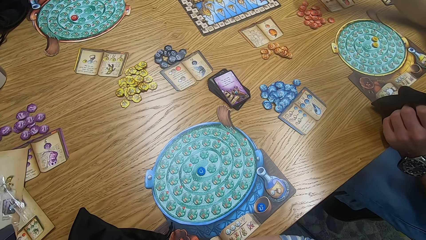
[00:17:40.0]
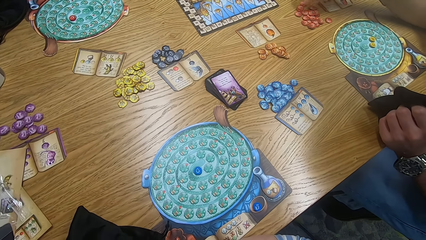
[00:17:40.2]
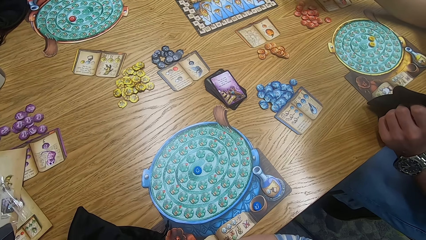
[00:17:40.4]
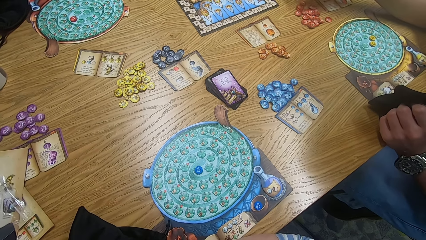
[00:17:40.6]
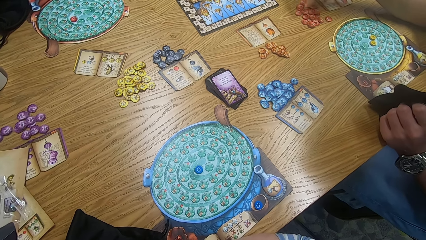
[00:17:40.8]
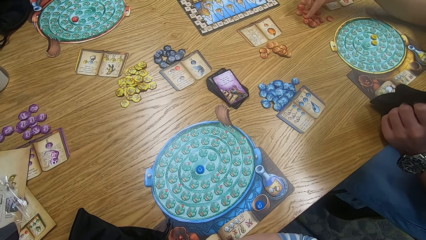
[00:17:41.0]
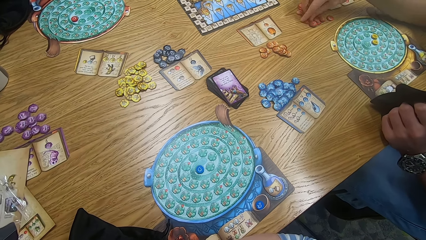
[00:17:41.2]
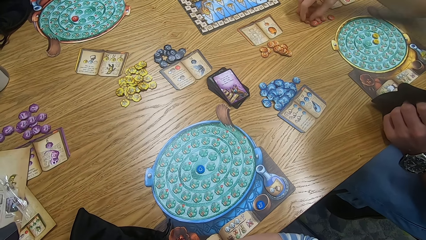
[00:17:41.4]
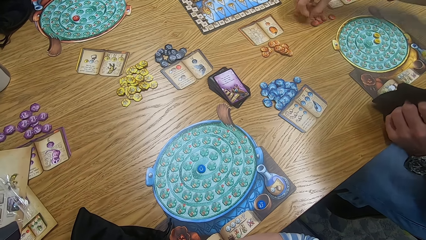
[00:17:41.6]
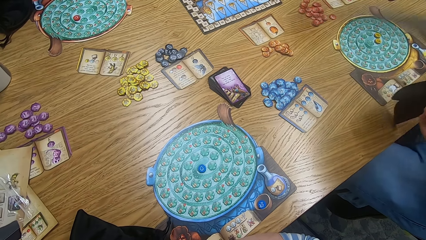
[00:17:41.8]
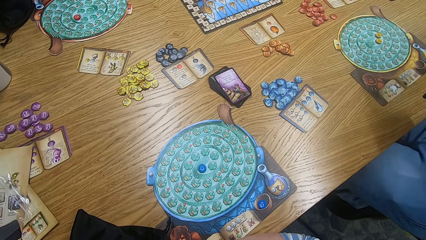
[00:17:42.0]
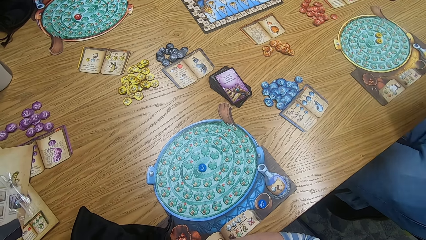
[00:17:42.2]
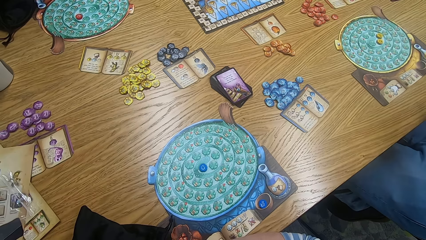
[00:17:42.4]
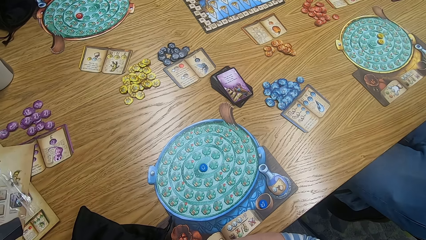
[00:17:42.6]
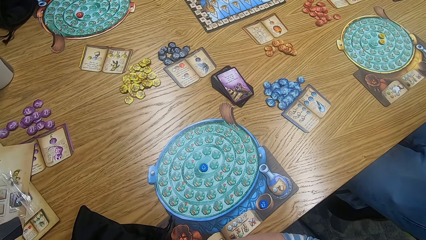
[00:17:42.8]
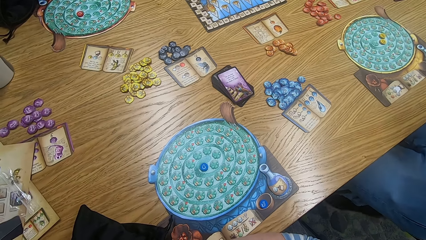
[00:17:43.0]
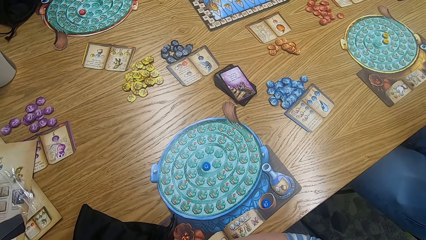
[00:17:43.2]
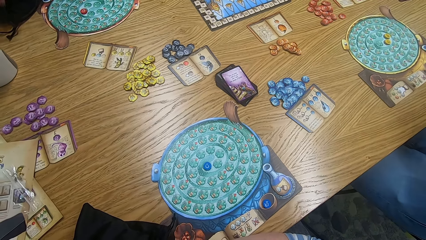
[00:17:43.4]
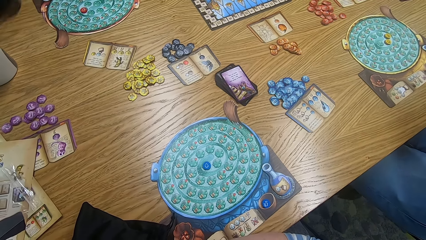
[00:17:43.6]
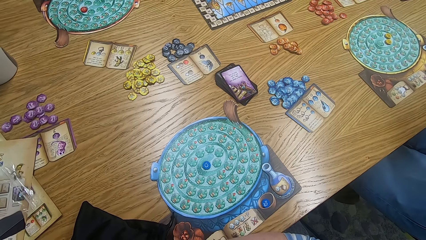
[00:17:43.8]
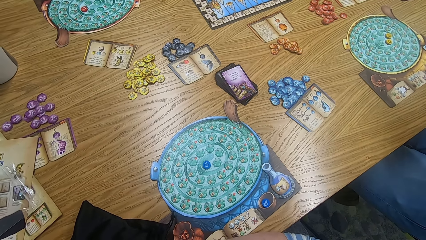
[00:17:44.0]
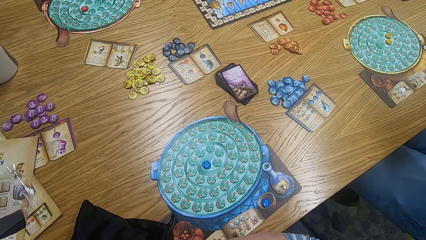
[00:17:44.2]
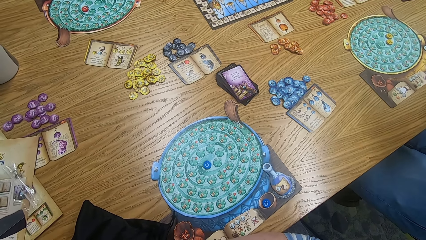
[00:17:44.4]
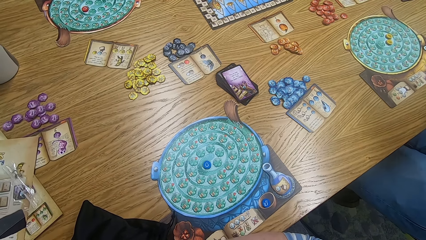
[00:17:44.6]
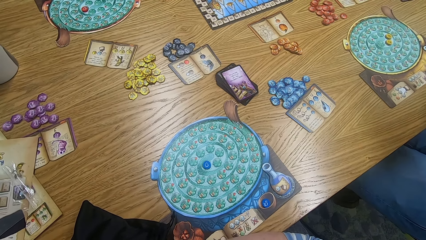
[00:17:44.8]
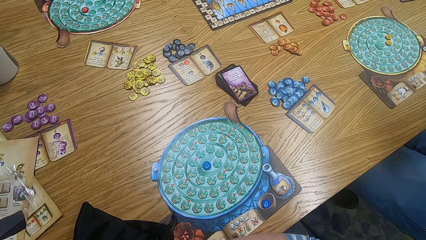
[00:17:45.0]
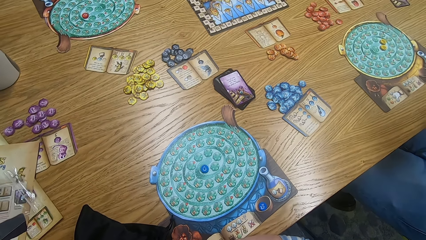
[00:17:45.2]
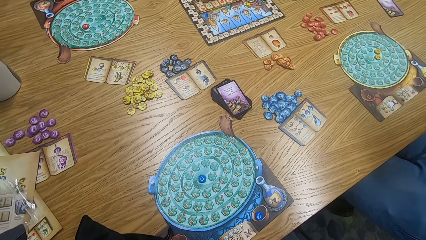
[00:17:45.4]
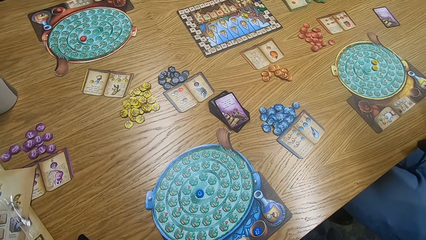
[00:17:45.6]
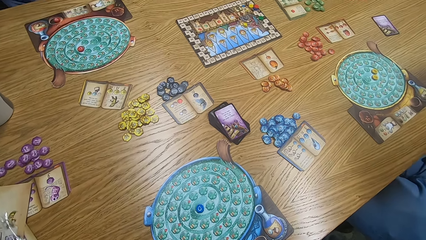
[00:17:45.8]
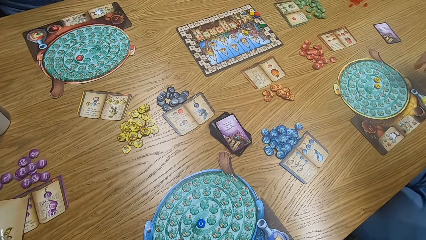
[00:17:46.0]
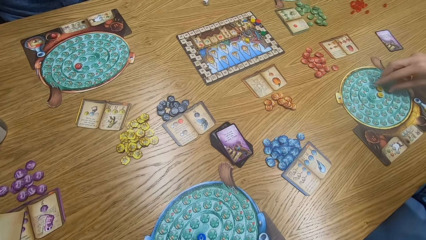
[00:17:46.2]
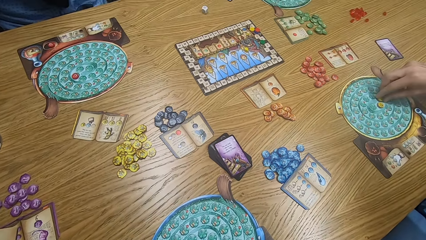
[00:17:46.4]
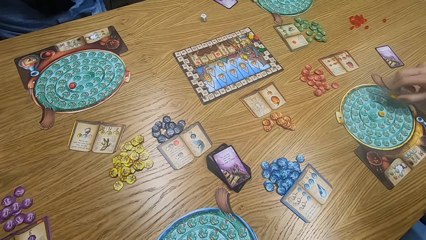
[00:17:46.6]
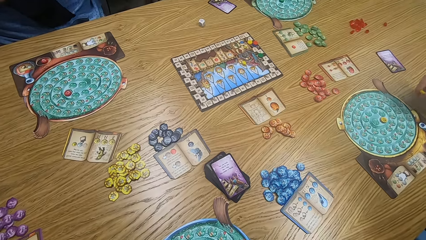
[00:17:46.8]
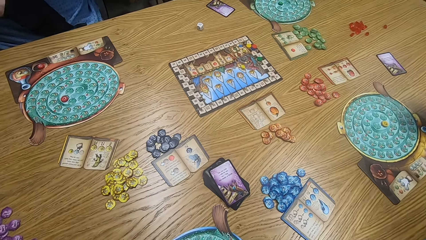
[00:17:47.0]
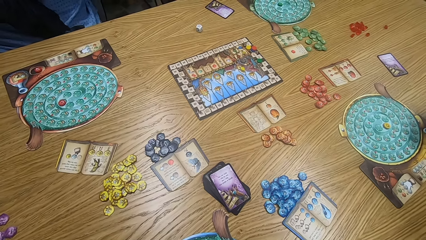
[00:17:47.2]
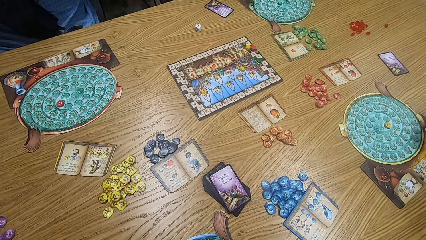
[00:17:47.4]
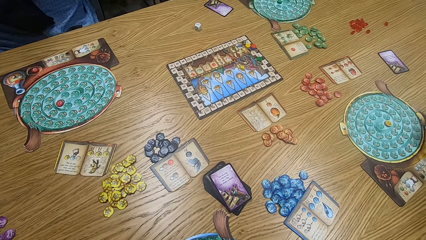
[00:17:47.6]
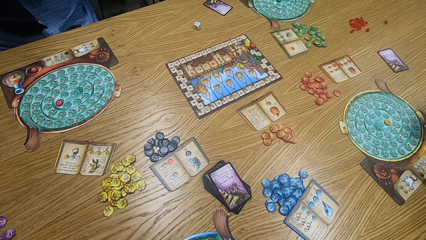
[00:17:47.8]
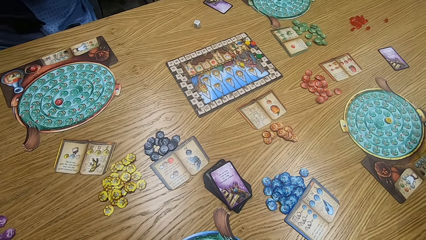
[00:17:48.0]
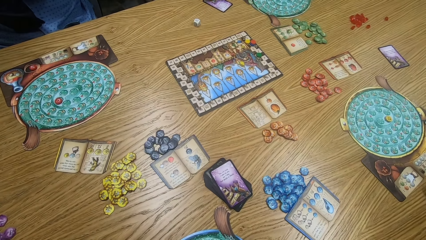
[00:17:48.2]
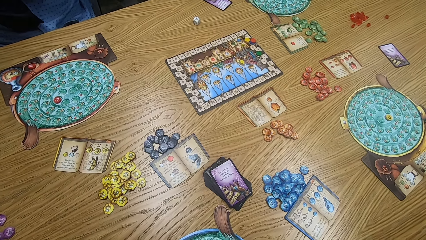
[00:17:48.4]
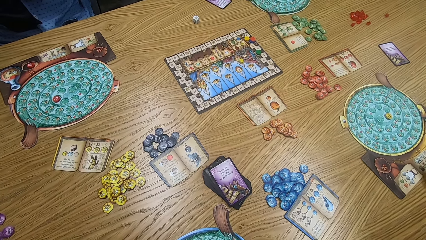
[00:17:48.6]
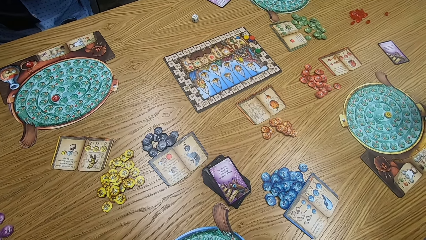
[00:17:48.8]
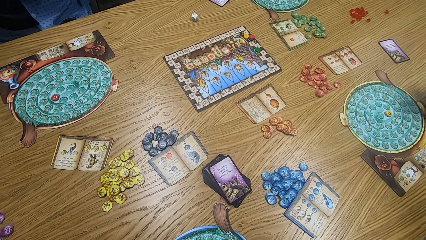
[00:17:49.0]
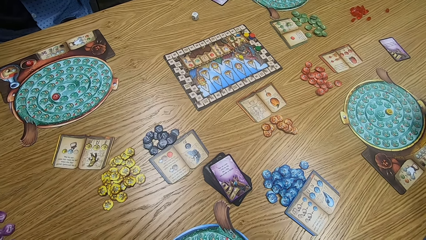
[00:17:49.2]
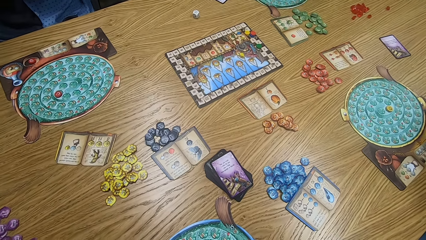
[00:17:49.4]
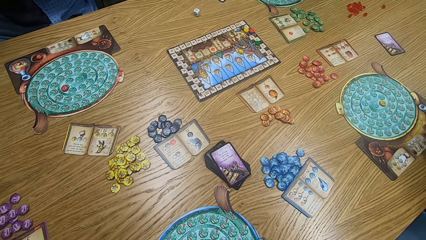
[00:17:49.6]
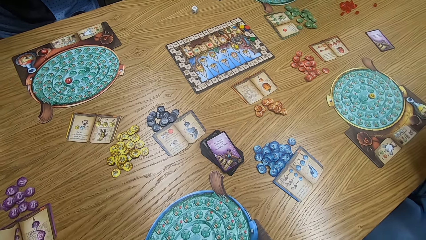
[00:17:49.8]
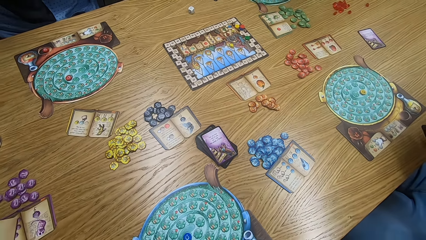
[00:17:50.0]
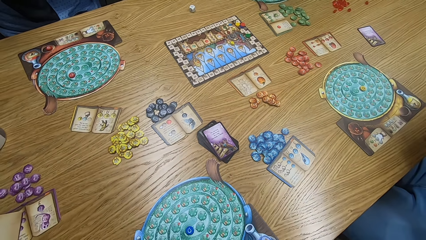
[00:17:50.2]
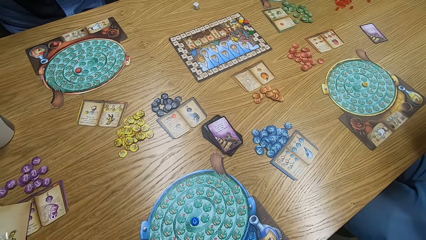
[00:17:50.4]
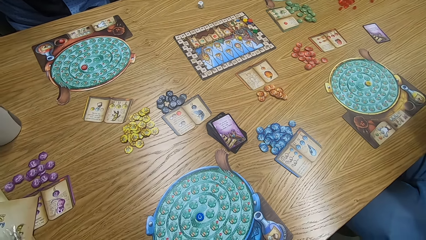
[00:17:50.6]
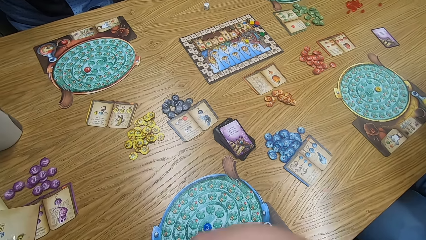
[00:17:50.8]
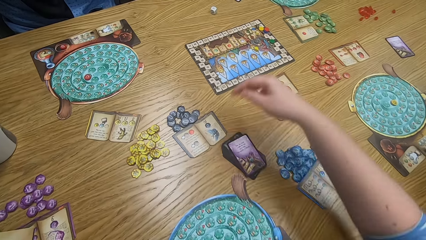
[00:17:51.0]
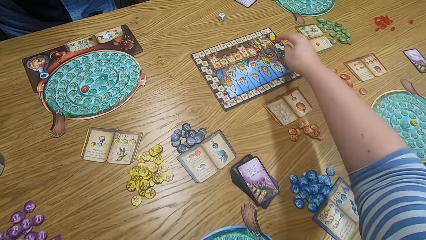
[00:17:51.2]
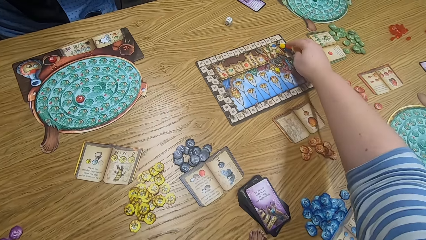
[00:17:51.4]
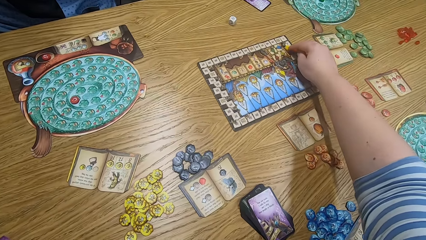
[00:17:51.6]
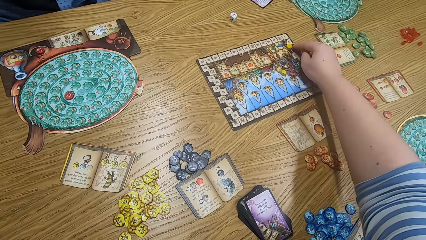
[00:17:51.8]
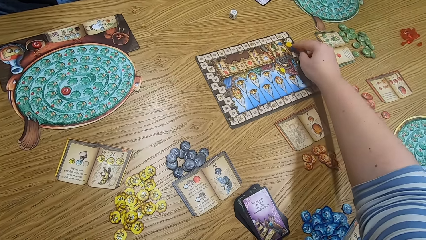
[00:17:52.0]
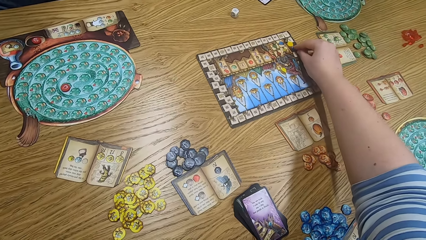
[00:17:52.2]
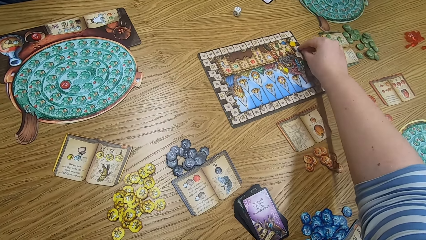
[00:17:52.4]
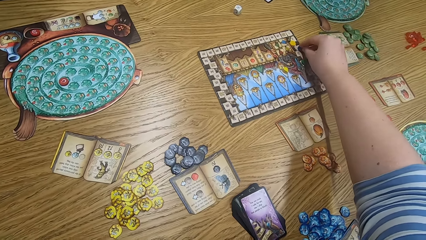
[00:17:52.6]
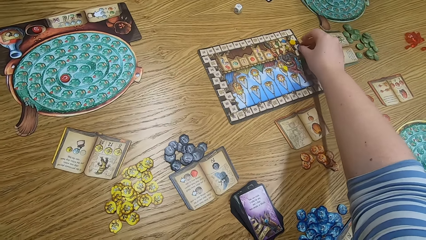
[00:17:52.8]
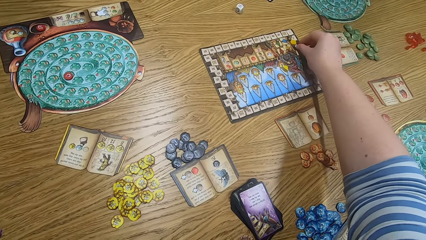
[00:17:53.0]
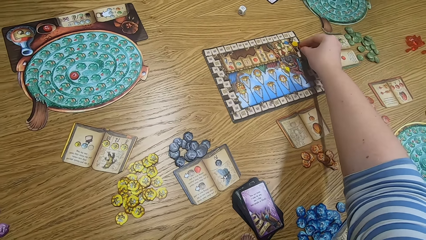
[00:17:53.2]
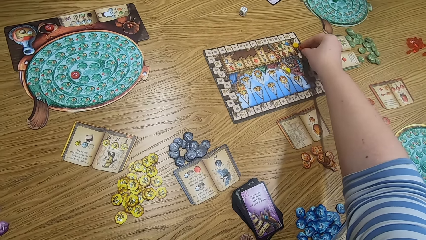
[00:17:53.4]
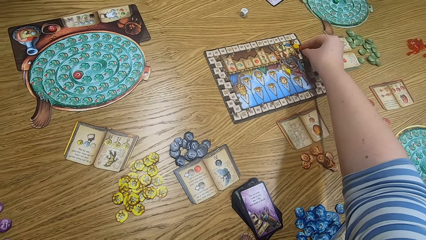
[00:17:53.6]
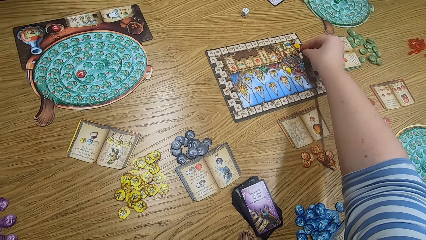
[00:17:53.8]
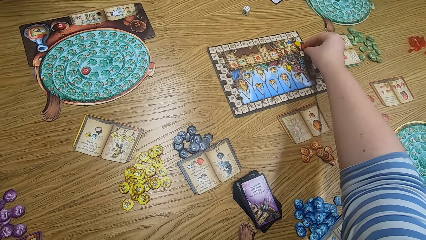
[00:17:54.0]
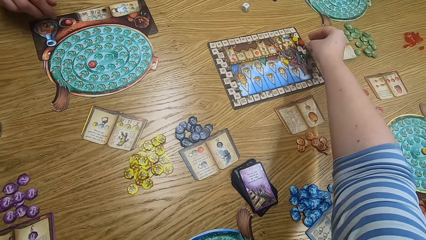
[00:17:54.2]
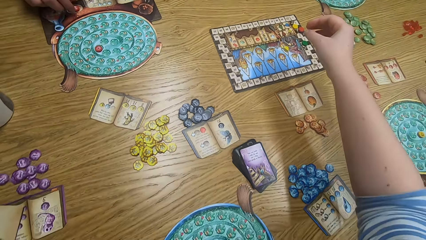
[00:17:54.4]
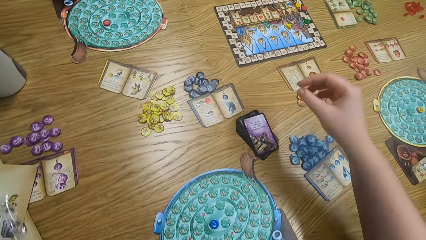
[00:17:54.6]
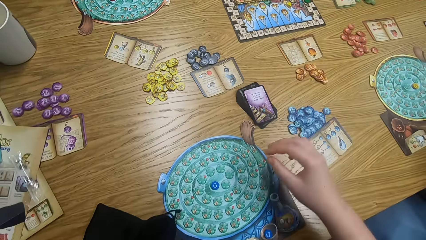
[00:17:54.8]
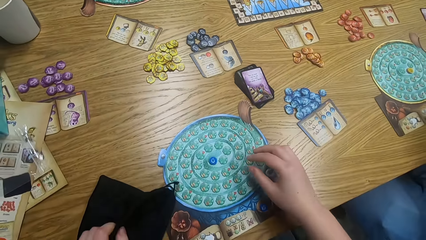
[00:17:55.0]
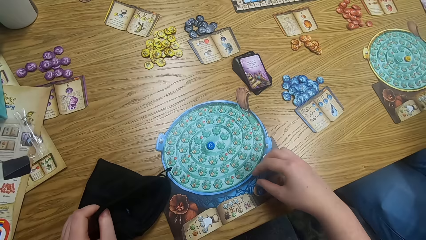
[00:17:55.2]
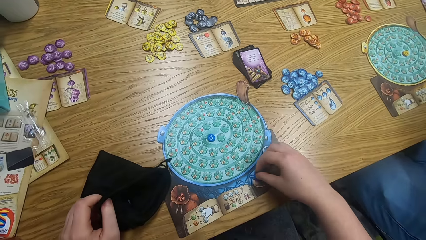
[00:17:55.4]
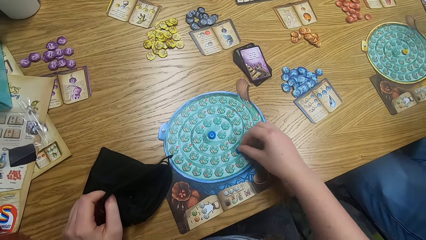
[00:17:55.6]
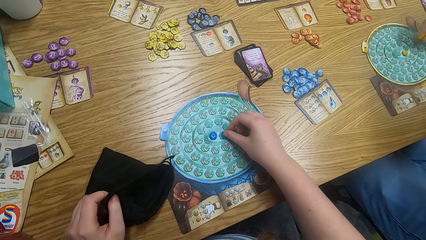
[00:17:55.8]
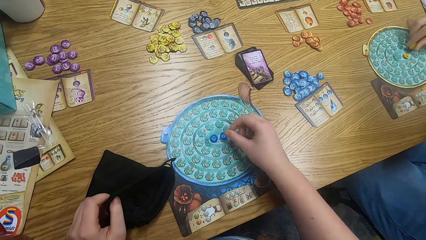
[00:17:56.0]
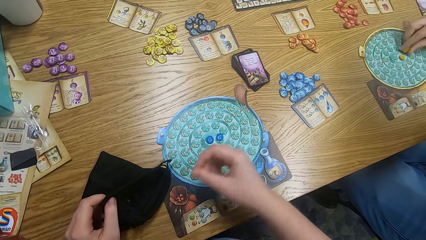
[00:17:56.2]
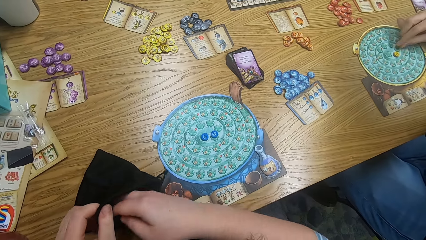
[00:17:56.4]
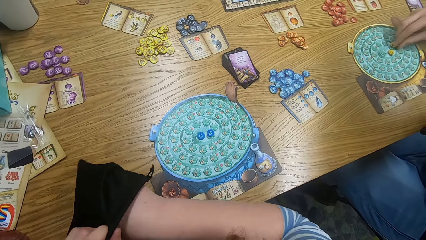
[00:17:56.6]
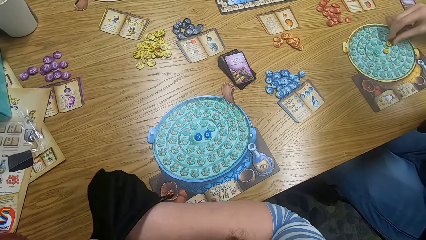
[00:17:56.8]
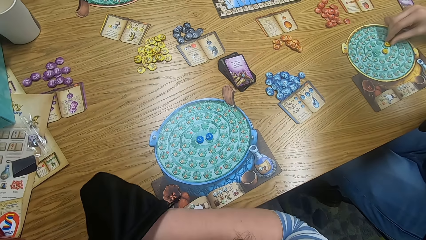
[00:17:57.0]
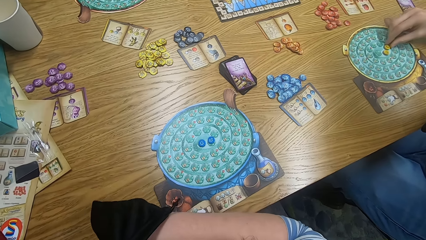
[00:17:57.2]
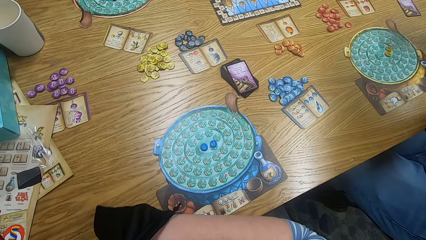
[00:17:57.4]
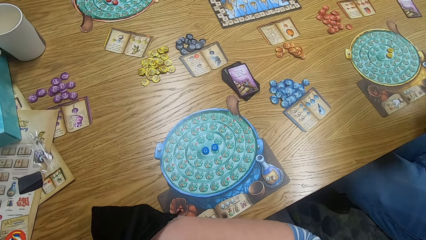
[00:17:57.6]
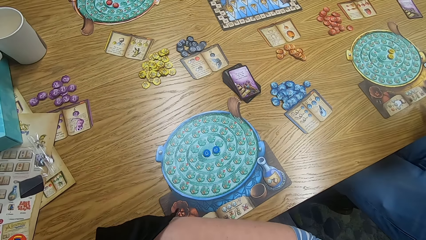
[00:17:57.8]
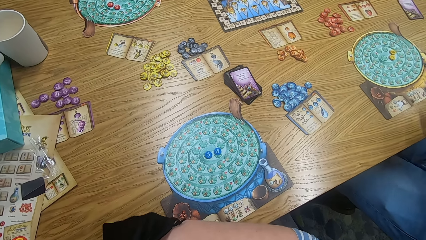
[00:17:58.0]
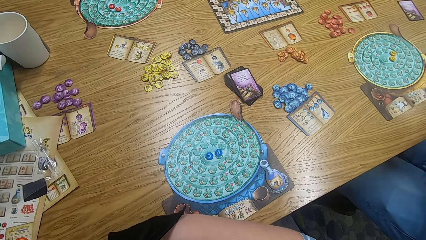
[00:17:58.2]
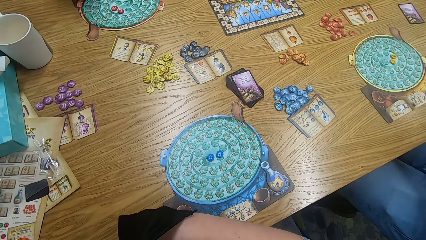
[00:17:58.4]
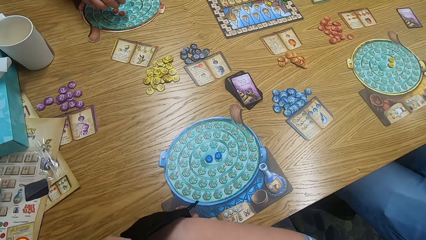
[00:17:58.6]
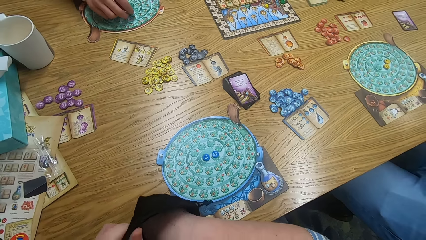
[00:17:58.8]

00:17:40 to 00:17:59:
A man picks tiles from the table. The camera wearer looks around. The man picks something. The camera wearer looks around. Another man touches the bag. The camera wearer plays scrabble. The first man plays the game. The camera wearer plays the game, puts a hand inside the bag, and shakes the hand in the bag.
